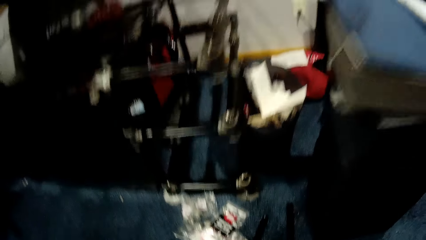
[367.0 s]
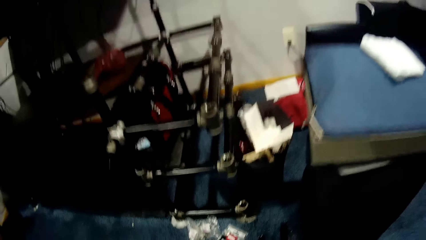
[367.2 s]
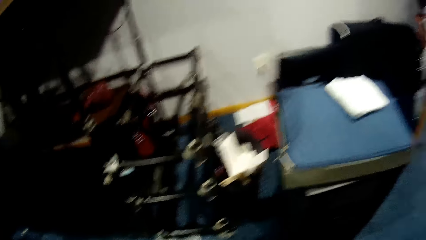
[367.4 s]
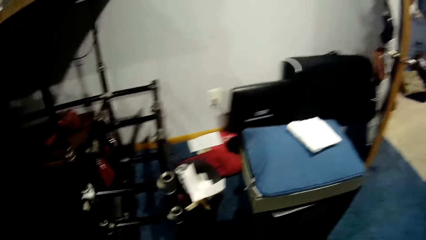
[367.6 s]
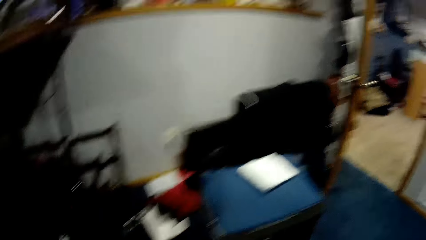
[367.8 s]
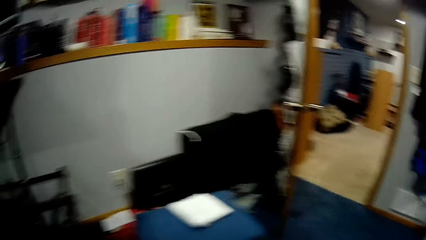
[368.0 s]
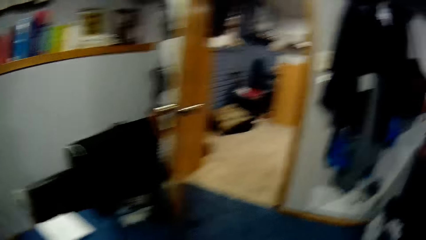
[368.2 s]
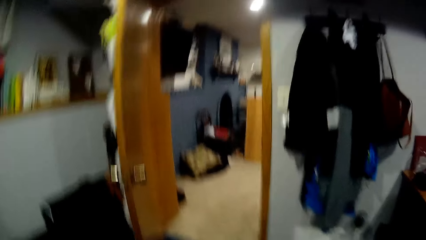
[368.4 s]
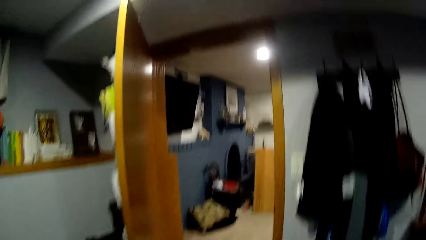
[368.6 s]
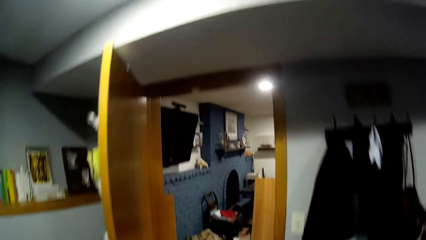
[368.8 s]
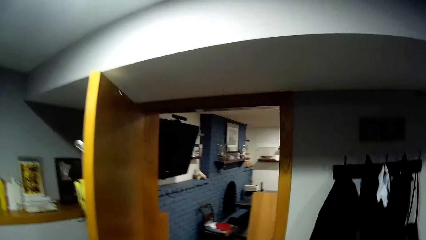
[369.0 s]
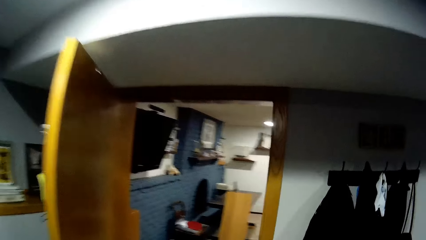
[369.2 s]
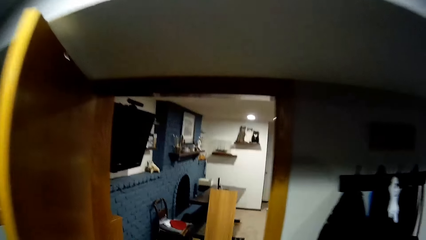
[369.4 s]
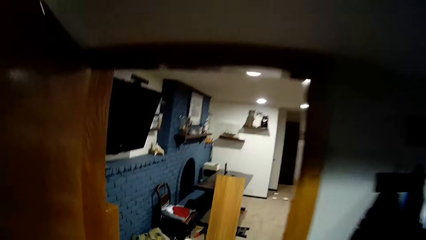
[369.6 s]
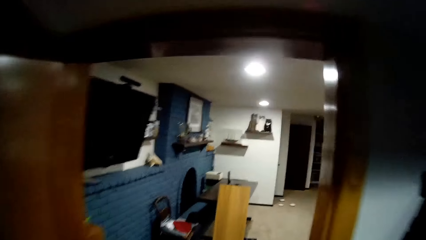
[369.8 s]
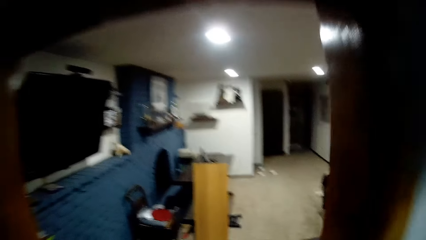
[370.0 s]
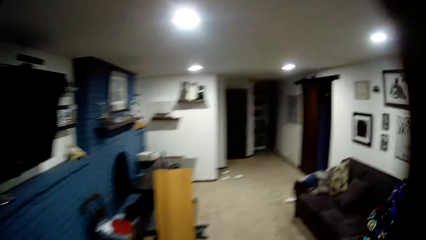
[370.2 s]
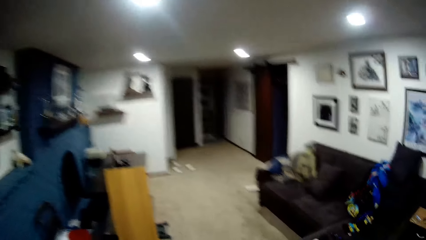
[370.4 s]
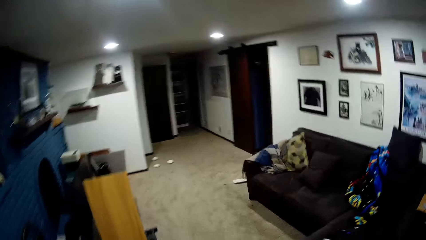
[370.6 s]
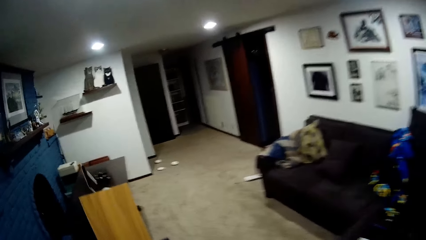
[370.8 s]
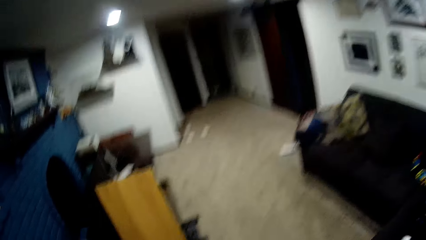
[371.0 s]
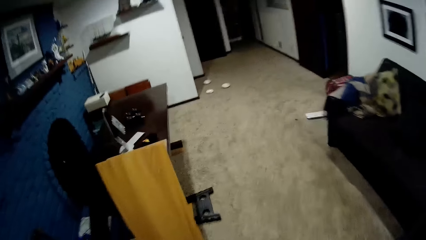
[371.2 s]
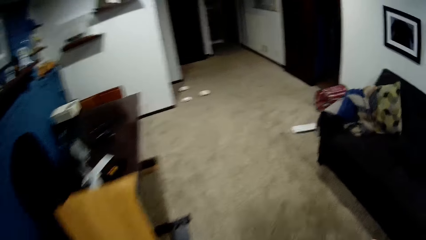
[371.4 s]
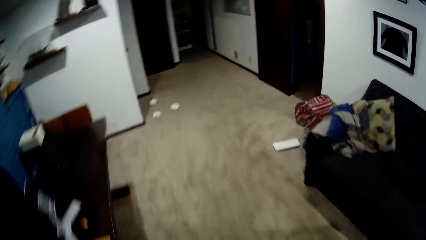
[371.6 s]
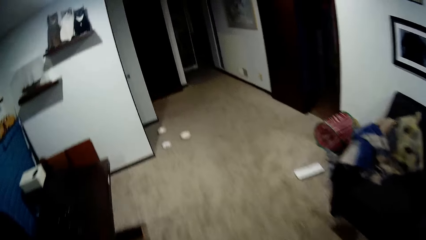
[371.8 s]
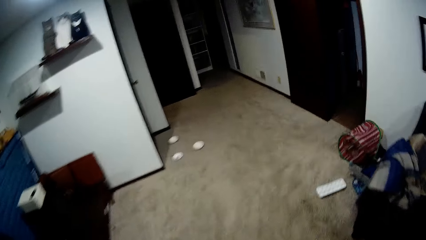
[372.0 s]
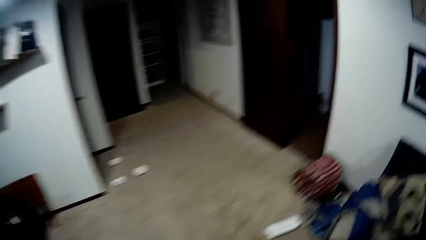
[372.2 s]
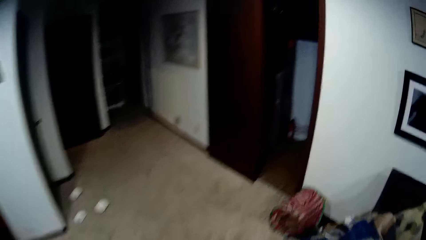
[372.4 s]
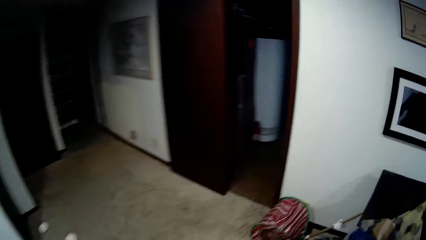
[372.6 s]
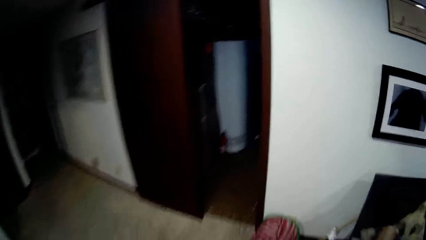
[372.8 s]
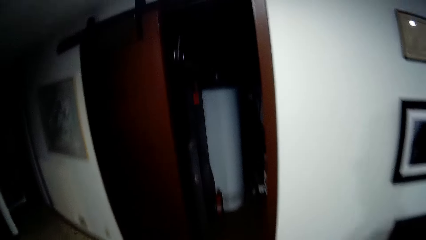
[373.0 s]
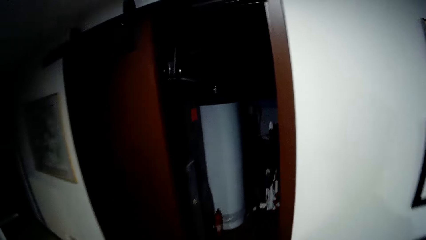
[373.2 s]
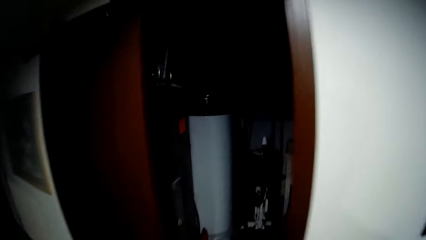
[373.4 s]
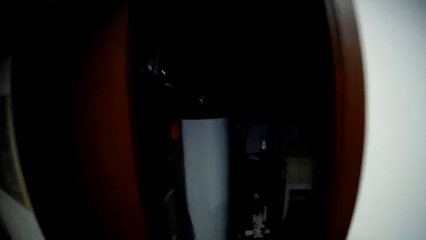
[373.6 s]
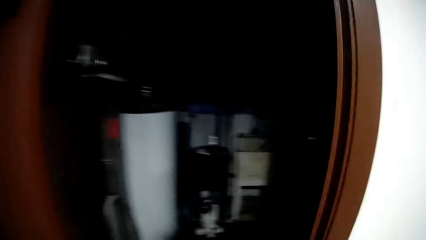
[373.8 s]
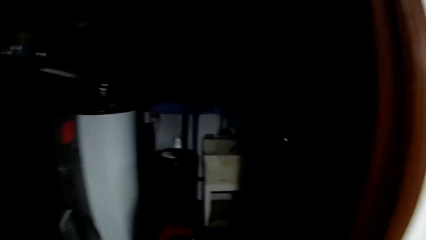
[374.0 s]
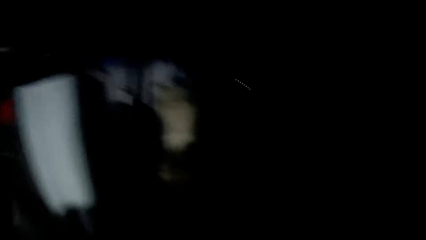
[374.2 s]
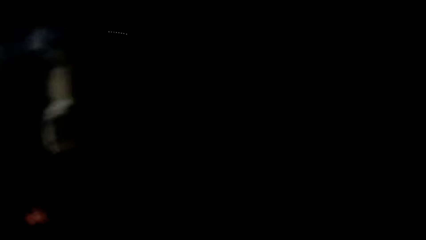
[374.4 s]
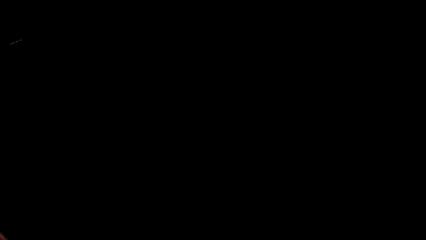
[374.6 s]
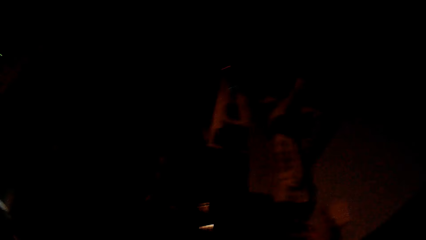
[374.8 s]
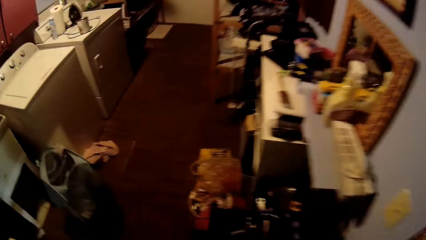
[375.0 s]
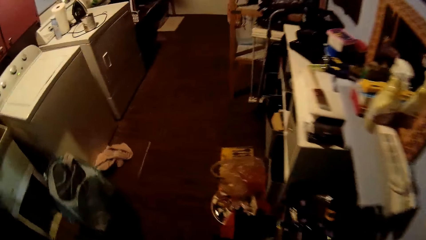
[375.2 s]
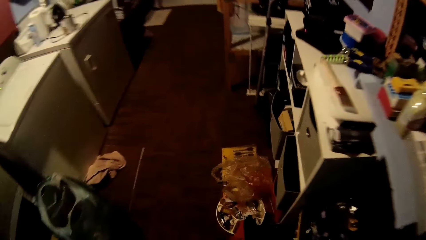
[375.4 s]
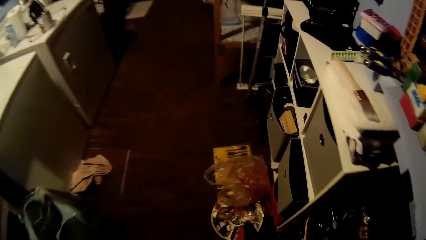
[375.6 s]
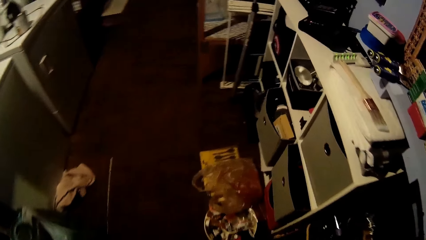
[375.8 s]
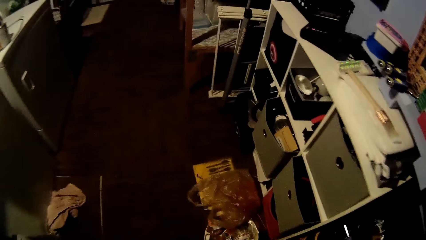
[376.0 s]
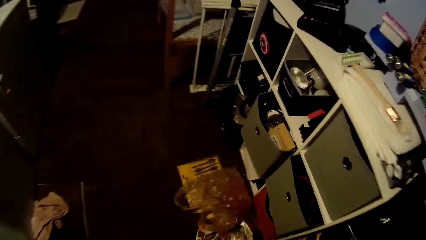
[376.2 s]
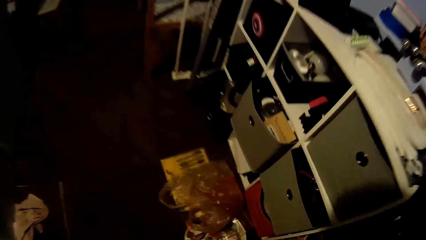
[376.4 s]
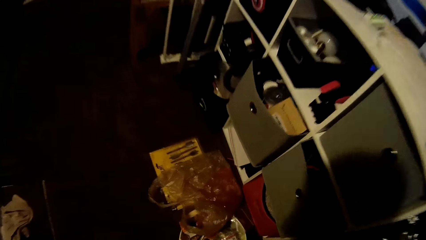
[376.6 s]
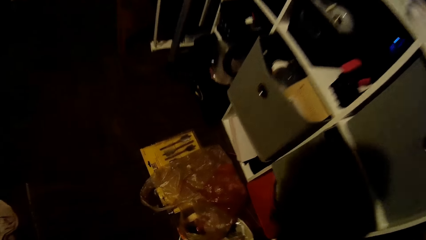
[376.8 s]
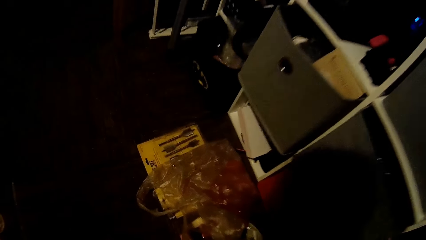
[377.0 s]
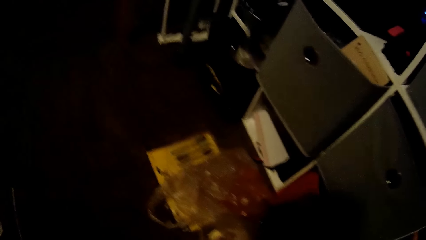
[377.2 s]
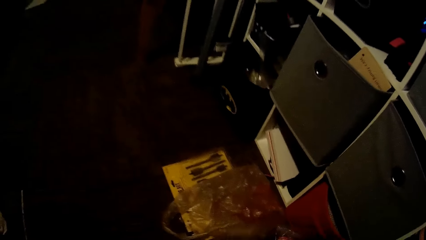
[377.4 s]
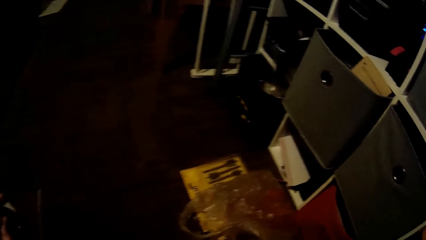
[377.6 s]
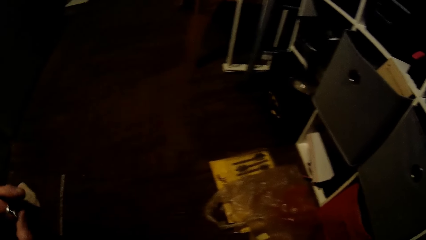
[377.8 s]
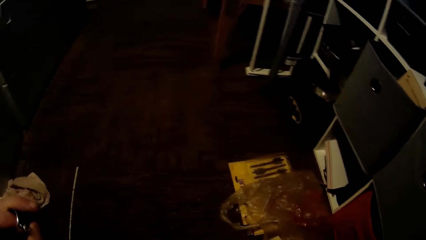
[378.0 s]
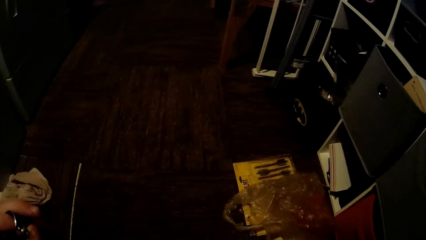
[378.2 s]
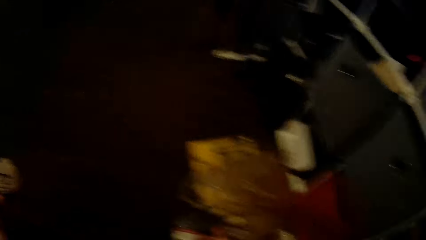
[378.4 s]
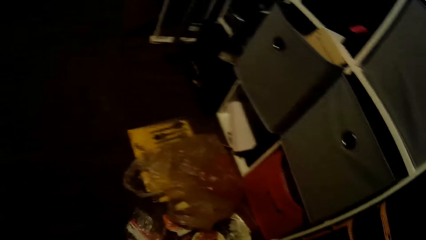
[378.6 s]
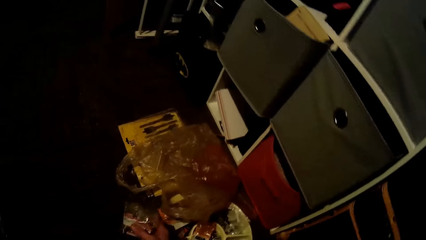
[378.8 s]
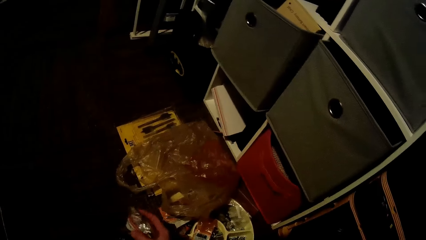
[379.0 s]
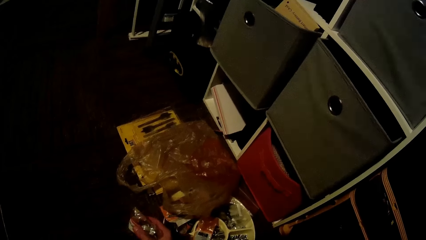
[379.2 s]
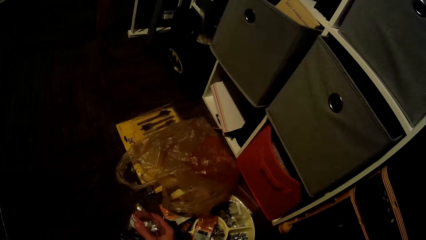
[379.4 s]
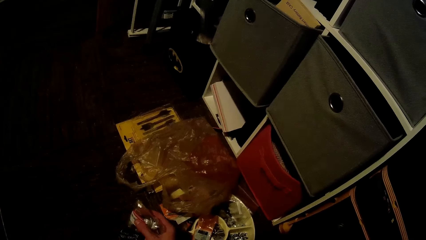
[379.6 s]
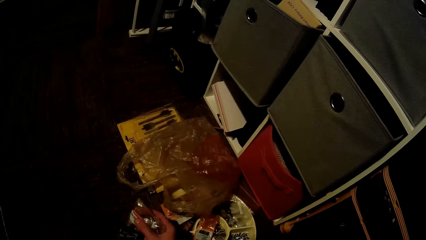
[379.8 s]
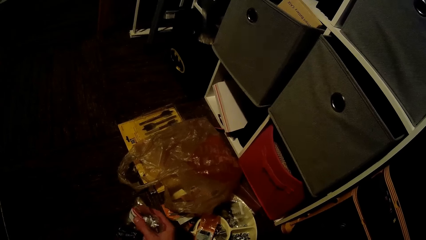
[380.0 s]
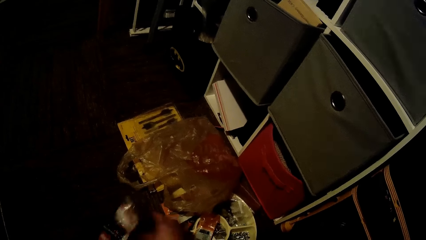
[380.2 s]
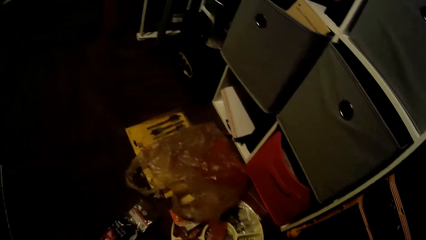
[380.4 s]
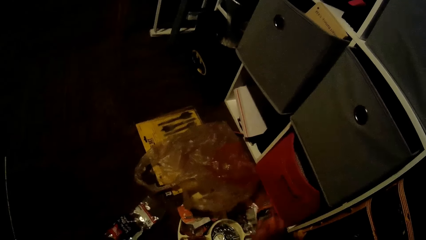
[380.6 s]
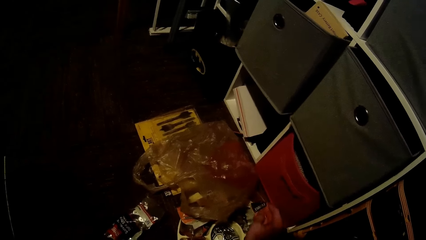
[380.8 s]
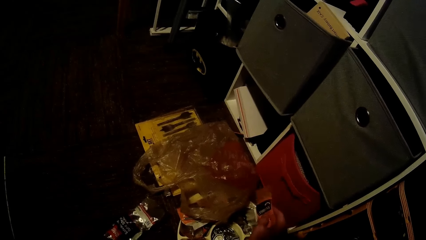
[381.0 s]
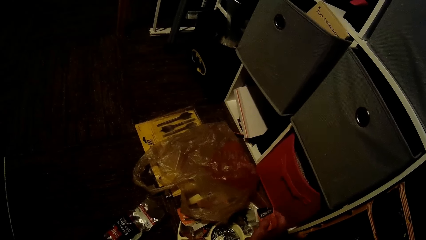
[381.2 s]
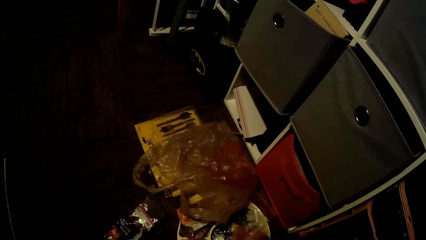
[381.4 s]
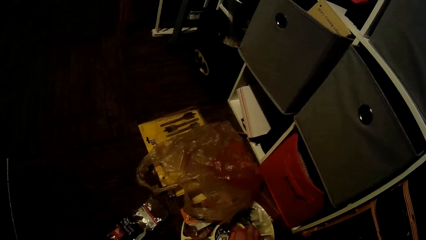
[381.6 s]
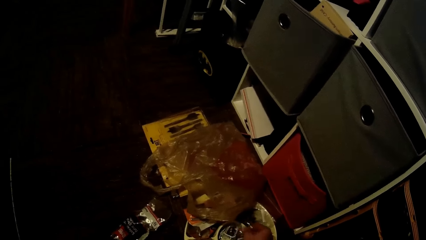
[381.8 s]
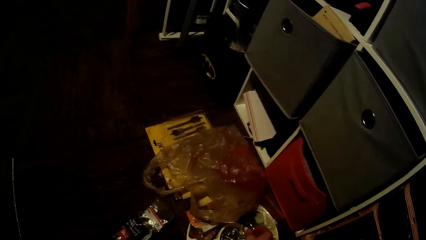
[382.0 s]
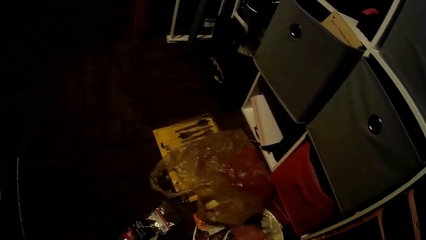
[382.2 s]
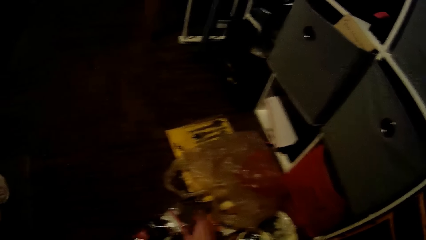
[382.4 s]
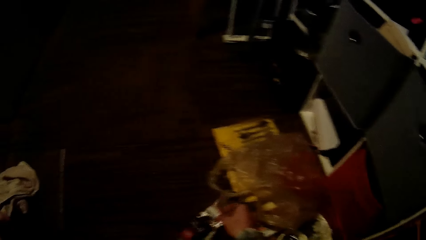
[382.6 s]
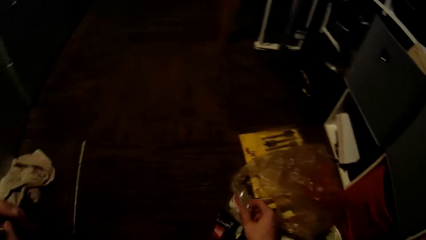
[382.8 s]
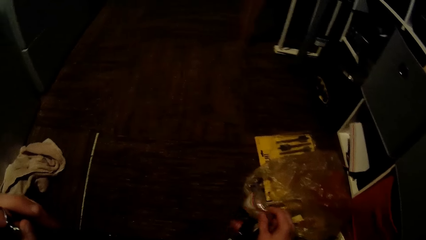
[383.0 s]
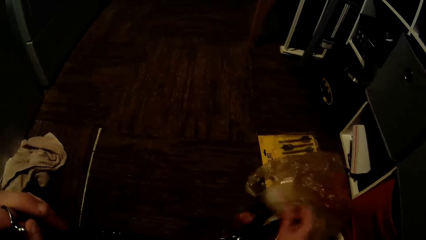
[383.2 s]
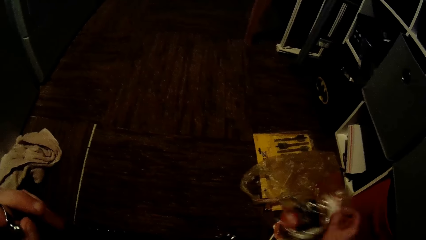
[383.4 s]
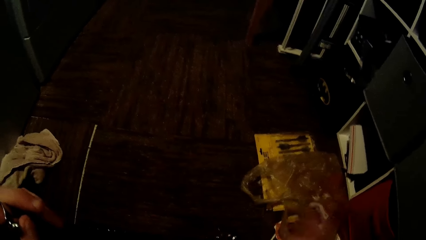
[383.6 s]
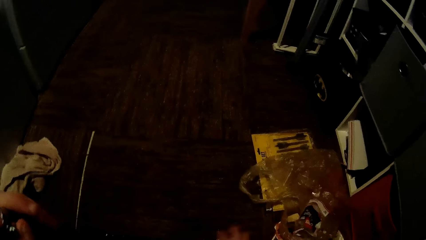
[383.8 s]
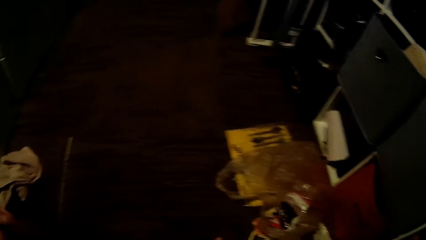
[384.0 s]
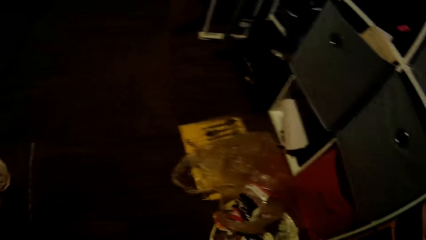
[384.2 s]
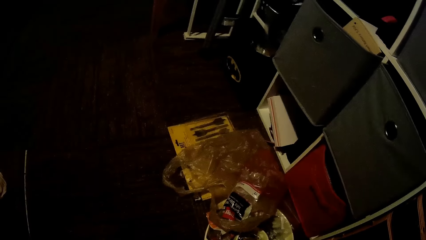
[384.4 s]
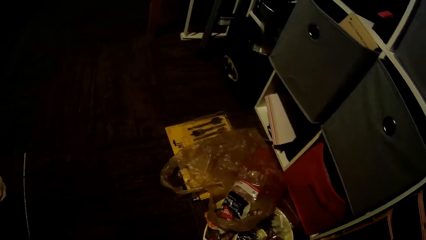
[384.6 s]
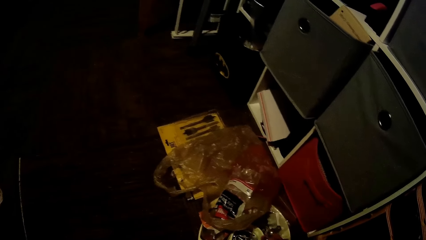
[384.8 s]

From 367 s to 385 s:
The camera wearer walks to another room. They turn on the light in the room. They walk in to the kitchen. They change the position of some objects on the floor with both hands.
